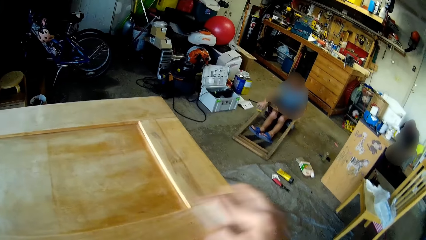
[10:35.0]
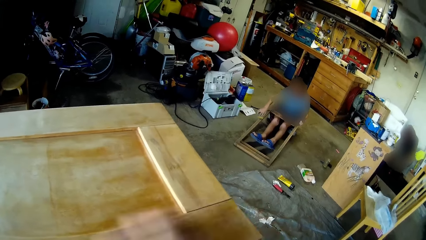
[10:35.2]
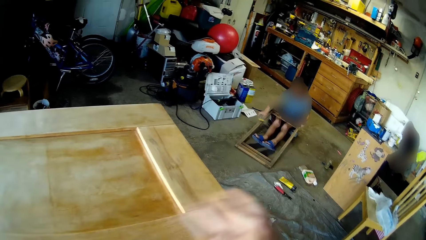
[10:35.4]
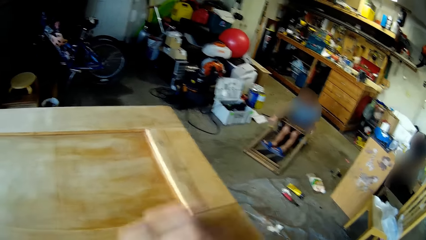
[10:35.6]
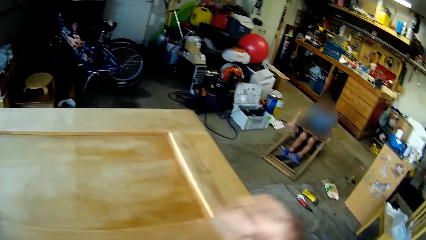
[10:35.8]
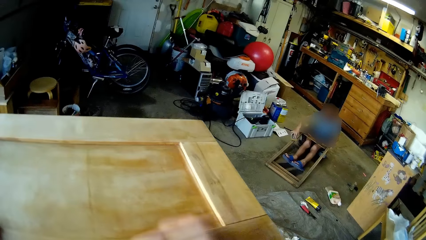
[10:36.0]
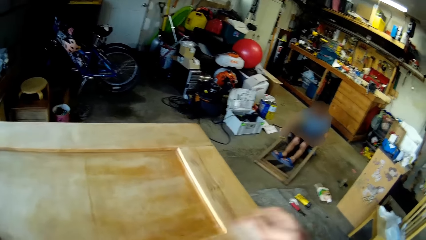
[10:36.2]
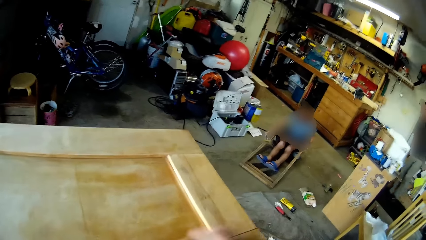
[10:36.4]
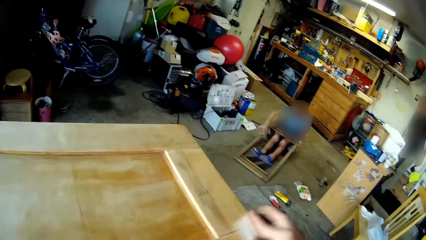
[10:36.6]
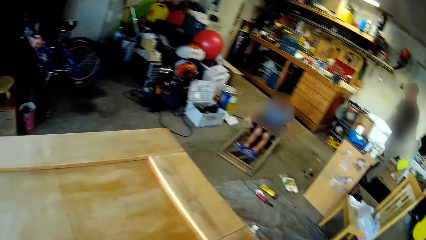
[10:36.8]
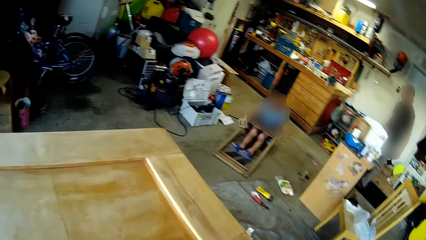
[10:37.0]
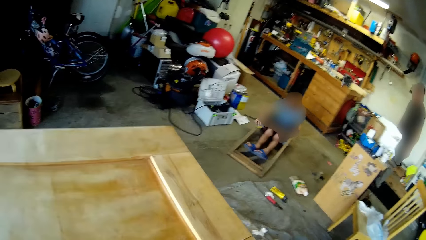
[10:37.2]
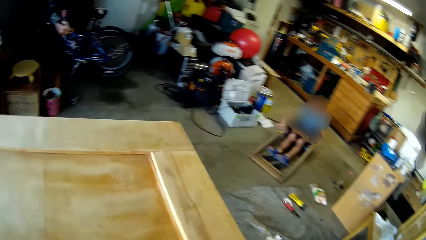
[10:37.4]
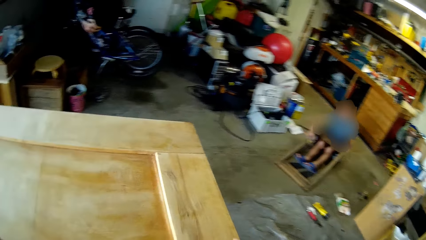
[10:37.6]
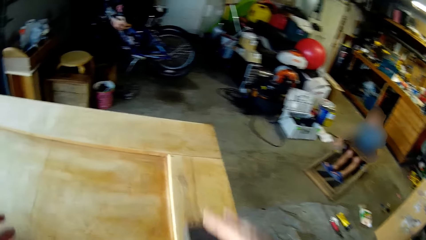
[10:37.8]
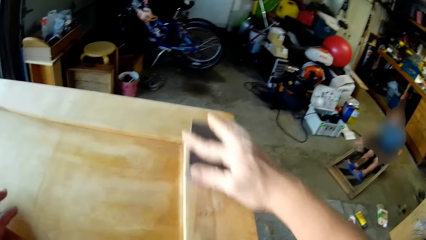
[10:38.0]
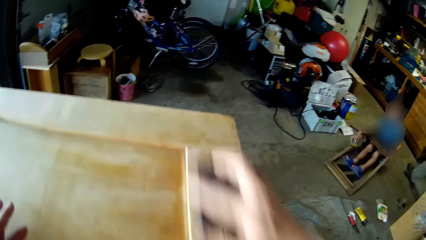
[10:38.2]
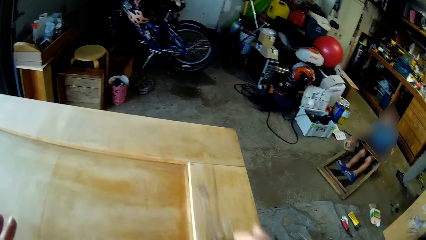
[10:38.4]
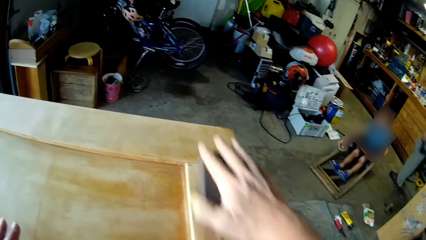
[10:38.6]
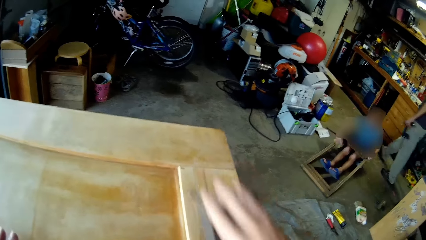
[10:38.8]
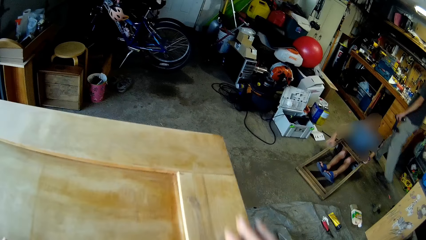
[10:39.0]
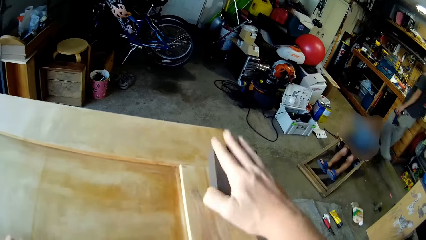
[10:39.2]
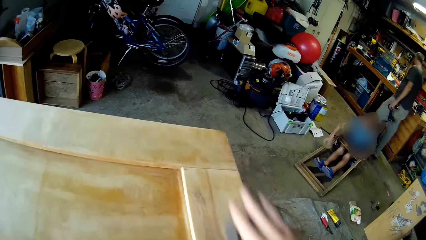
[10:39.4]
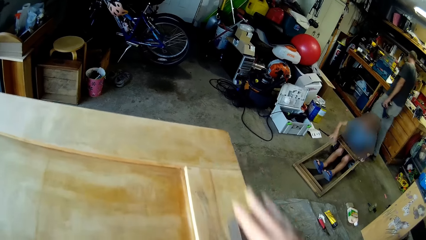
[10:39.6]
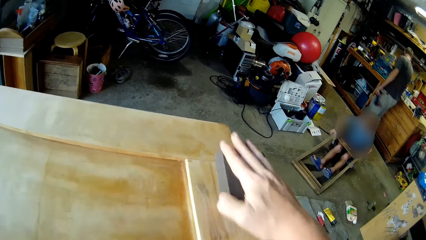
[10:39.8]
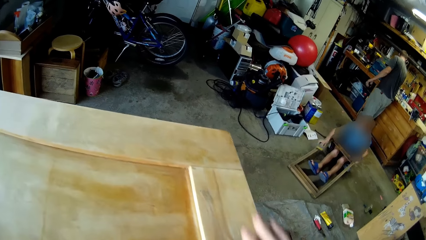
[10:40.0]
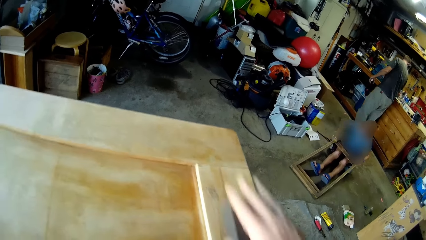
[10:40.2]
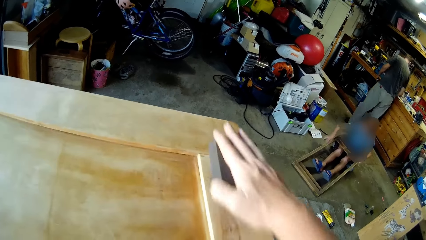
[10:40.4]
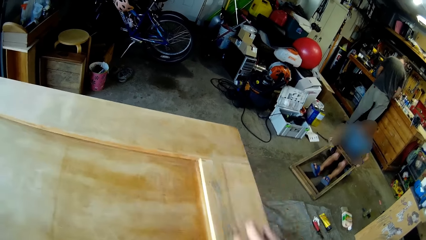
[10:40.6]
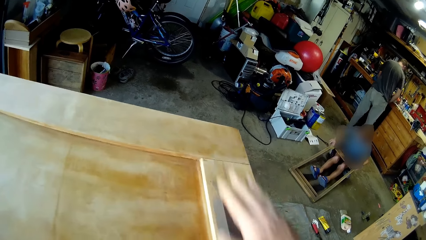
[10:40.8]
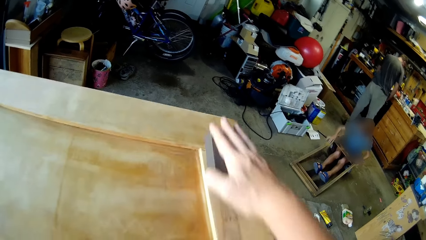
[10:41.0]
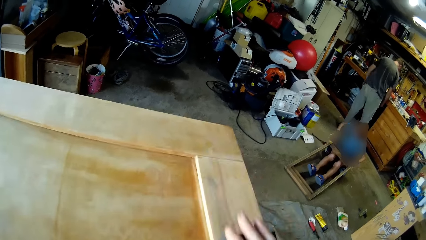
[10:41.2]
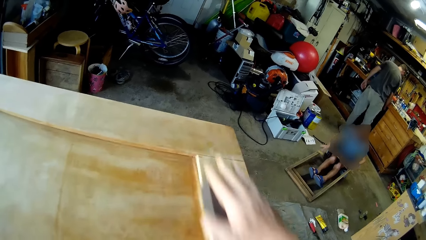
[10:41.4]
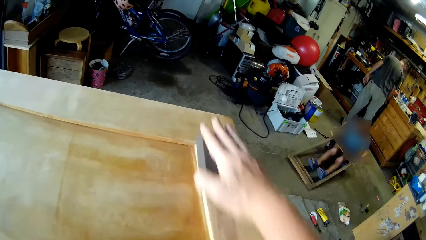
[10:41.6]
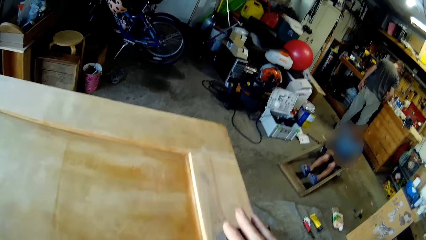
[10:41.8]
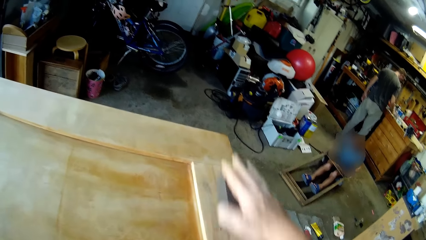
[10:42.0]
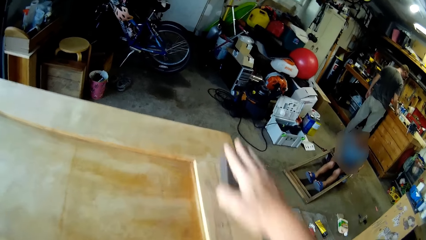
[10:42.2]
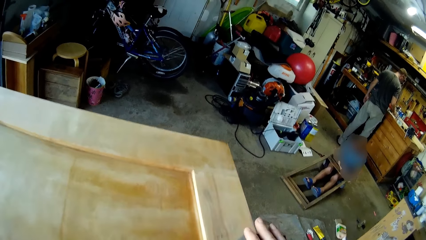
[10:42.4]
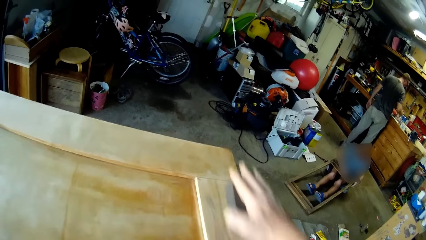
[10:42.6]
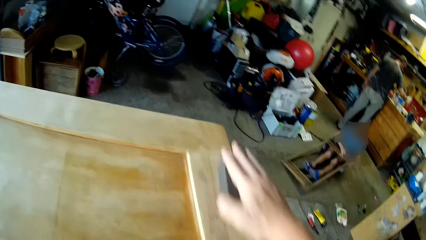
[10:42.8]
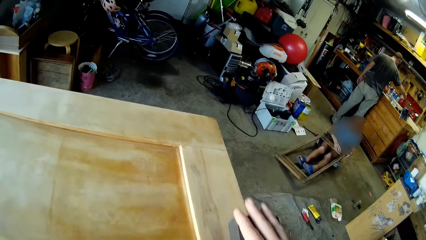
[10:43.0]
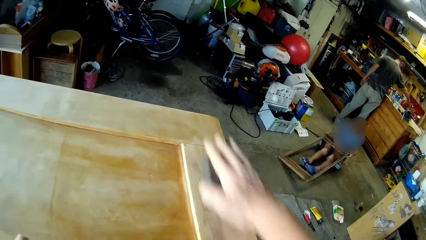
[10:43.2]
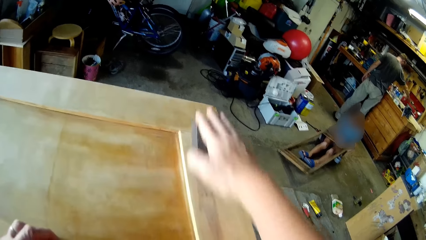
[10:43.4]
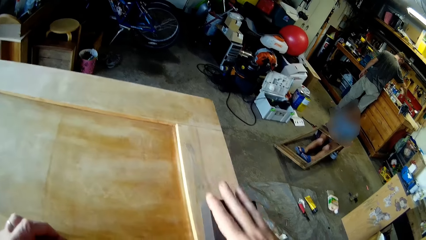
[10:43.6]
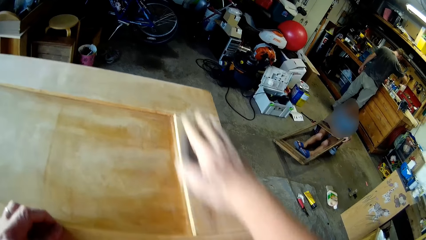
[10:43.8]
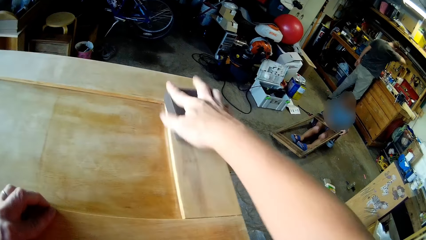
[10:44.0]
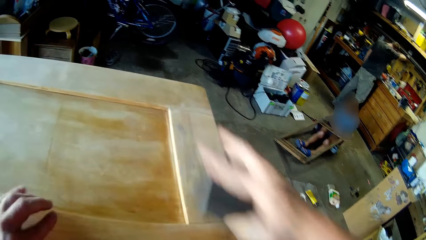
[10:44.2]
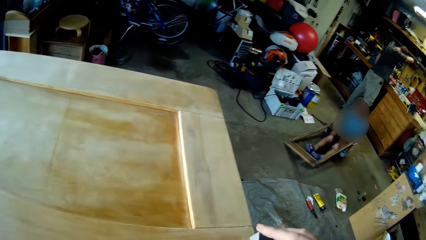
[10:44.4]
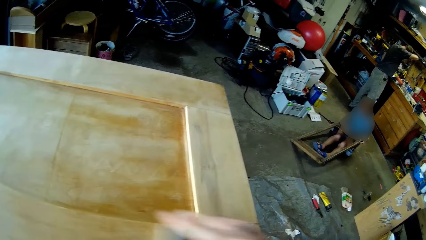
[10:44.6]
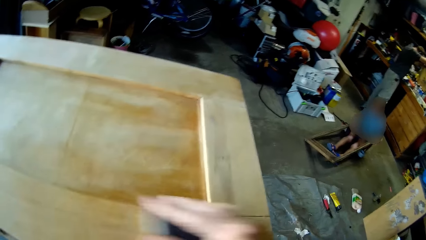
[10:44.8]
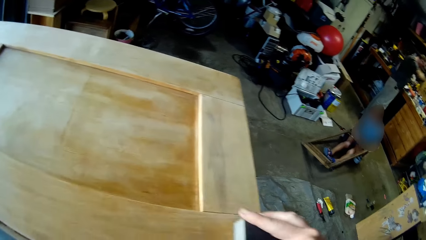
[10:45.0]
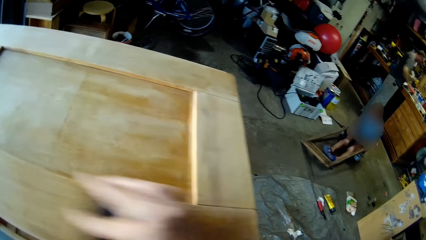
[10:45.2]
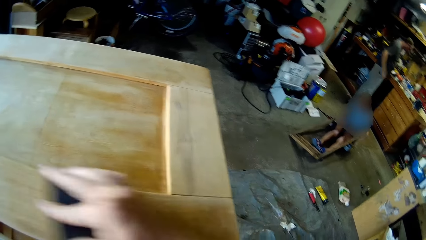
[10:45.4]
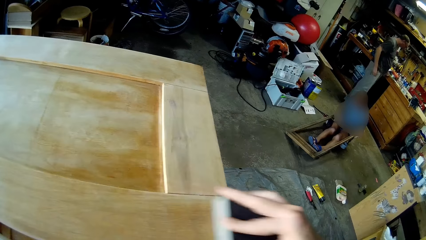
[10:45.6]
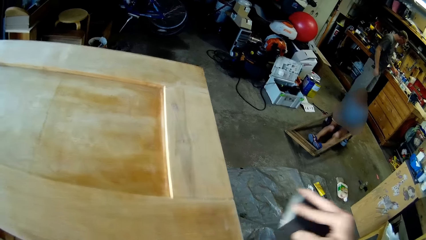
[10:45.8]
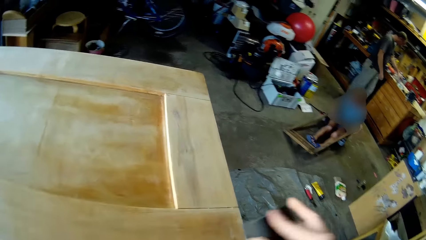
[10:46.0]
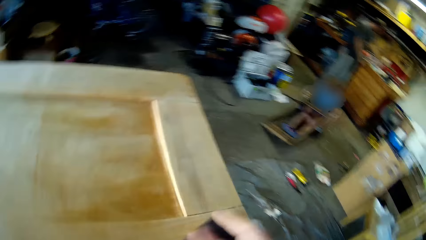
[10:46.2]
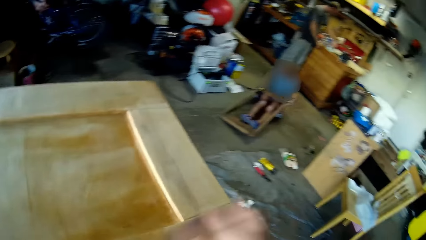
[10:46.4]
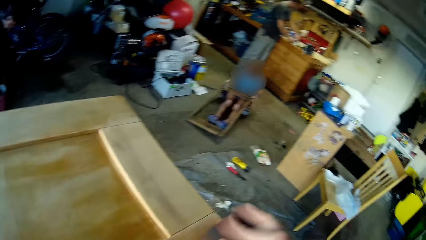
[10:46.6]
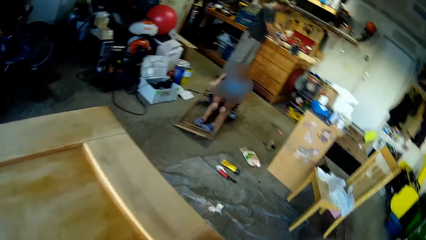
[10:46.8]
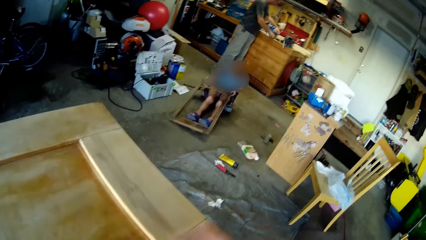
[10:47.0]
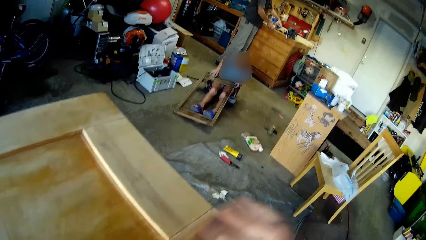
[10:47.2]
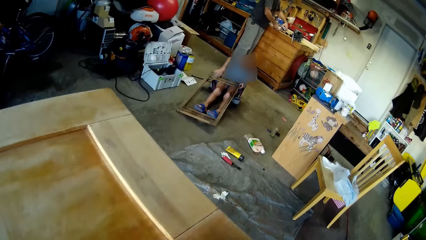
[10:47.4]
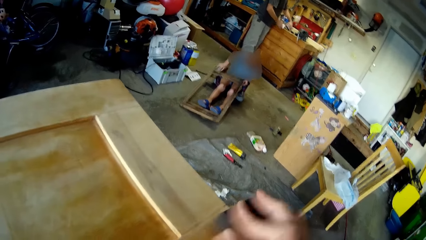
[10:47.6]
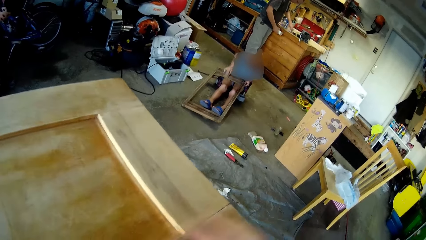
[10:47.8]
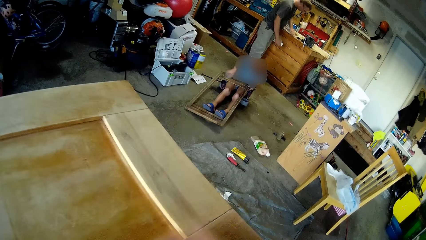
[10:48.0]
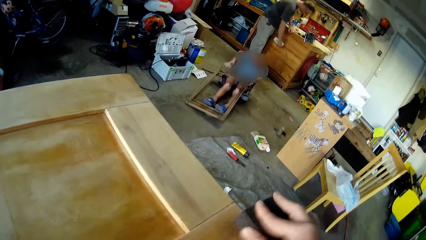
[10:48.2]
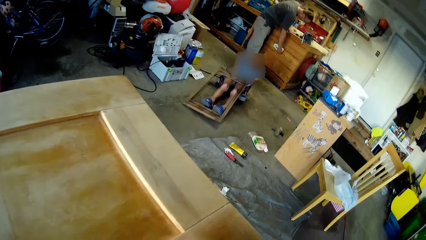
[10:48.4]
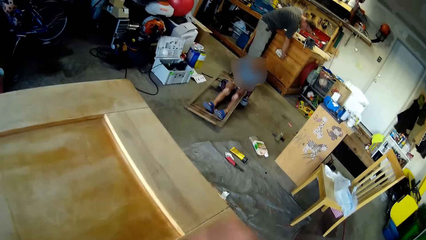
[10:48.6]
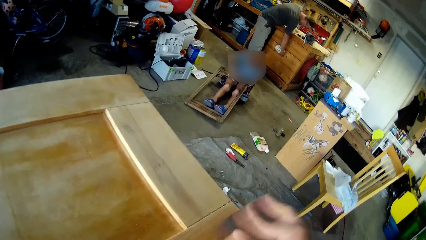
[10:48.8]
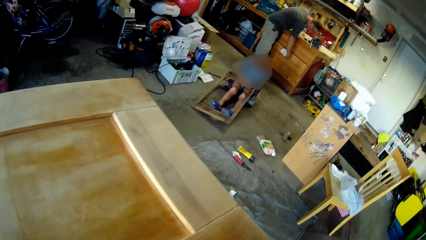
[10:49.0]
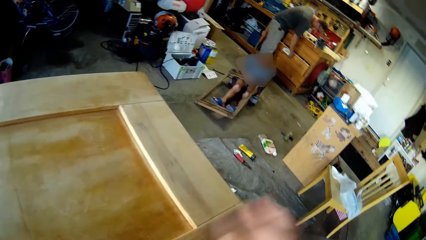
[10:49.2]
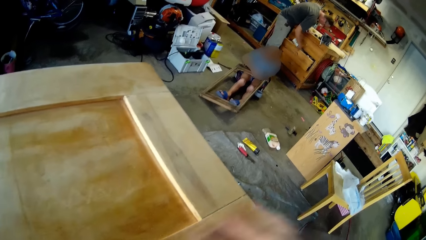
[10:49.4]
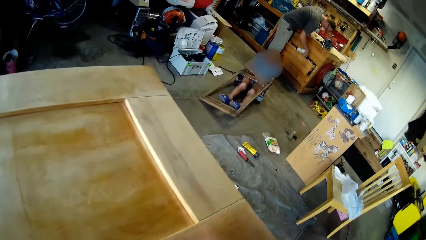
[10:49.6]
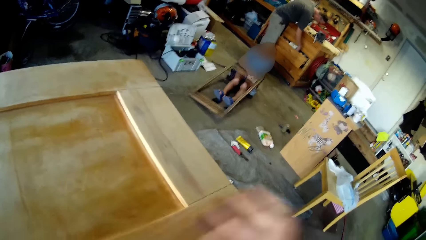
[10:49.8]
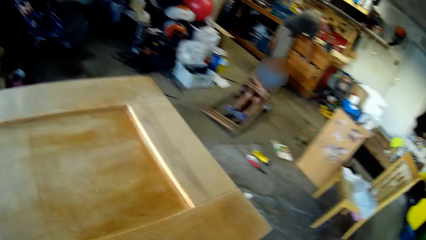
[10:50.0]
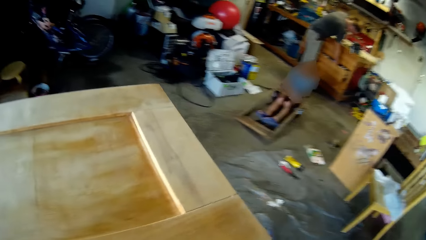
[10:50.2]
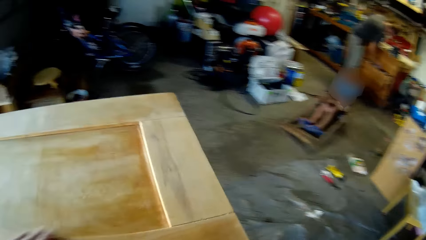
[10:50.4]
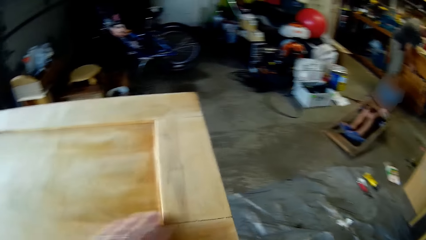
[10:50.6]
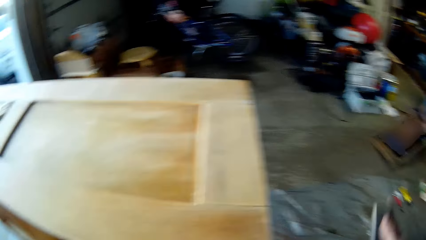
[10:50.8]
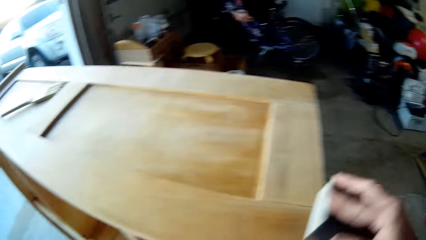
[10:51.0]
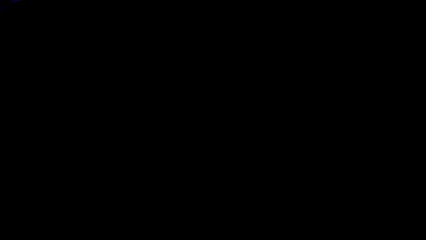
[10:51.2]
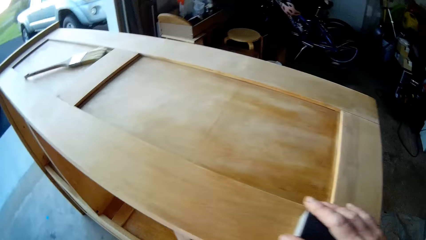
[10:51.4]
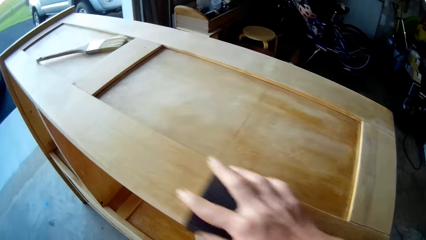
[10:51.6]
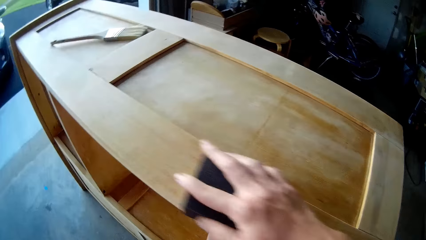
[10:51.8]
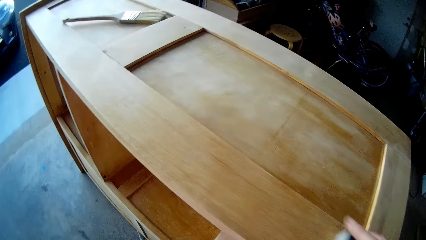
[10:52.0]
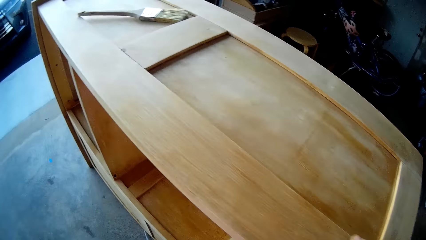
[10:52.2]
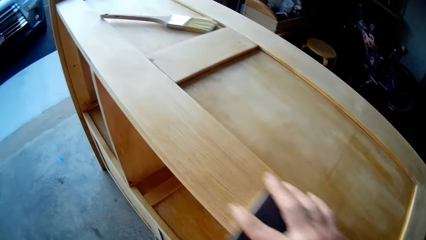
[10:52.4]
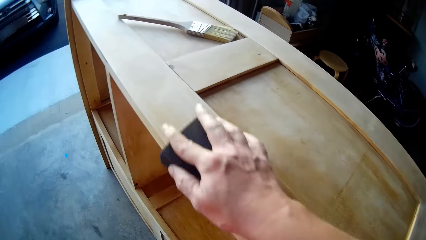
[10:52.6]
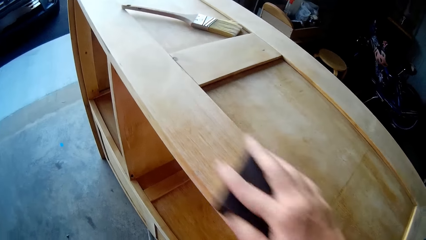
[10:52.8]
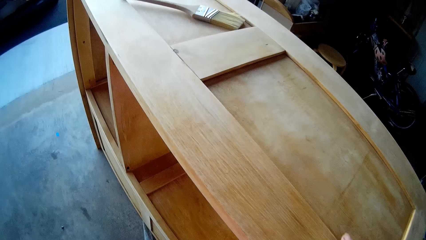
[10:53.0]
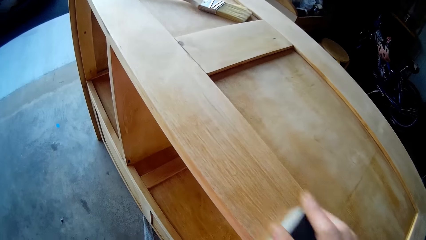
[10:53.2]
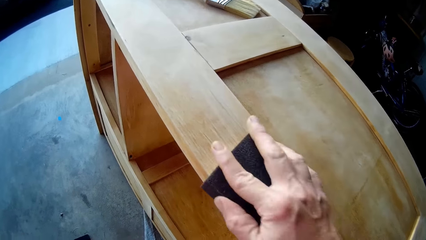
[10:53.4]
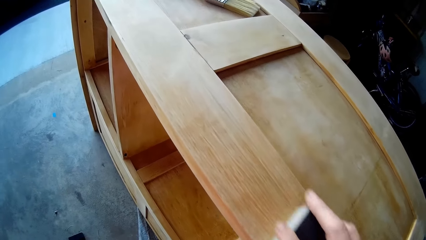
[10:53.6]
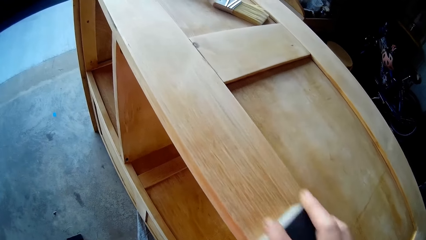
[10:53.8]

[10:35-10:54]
A man holds a driller and places the driller on the drawer. He picks up a box, opens the drawer and places the box in the drawer. The camera wearer smoothens the wood furniture with sandpaper.
